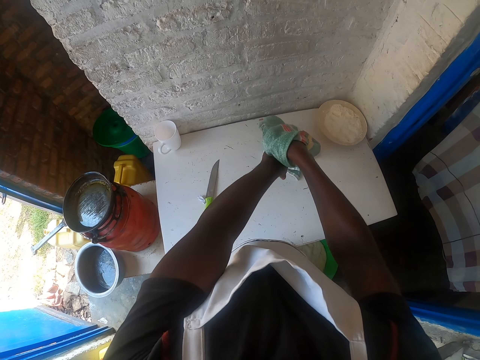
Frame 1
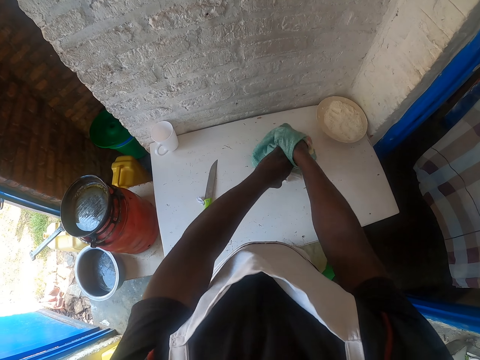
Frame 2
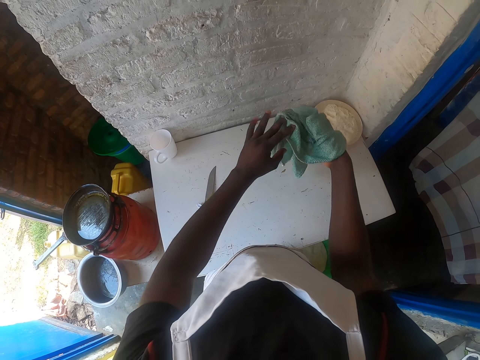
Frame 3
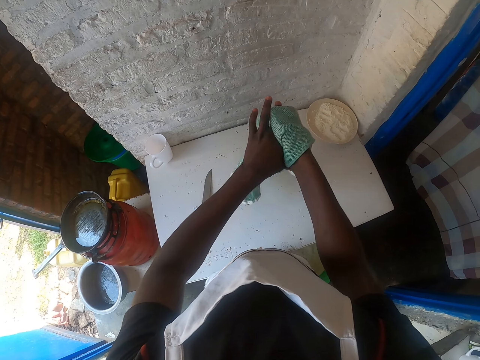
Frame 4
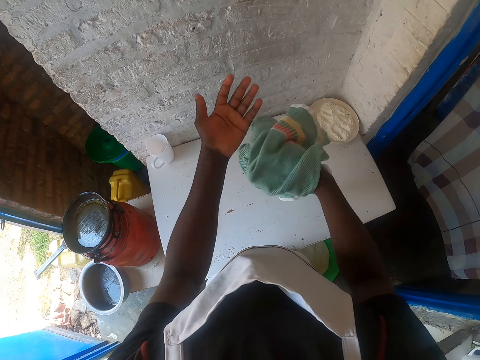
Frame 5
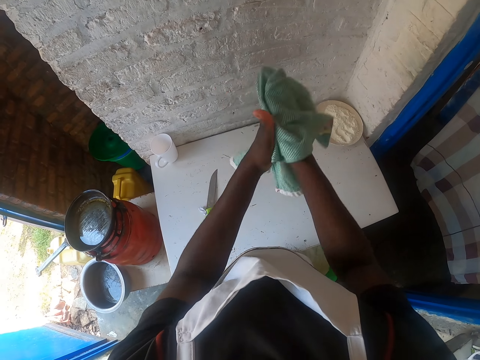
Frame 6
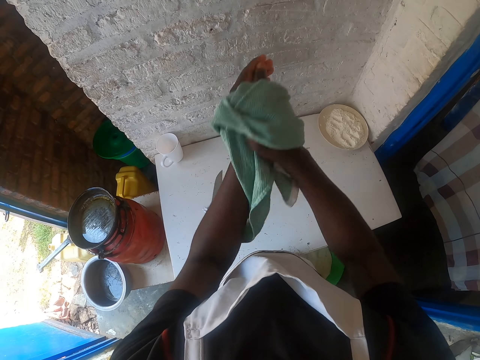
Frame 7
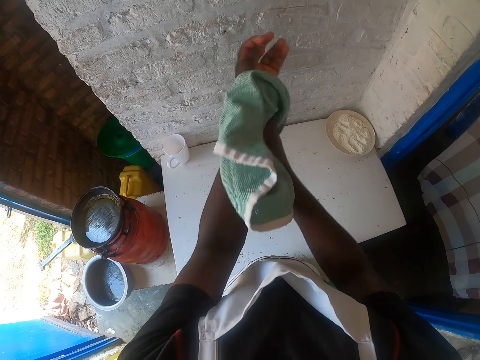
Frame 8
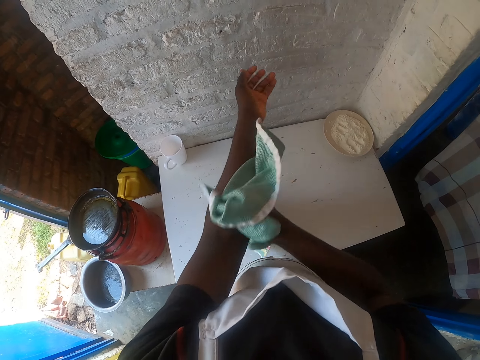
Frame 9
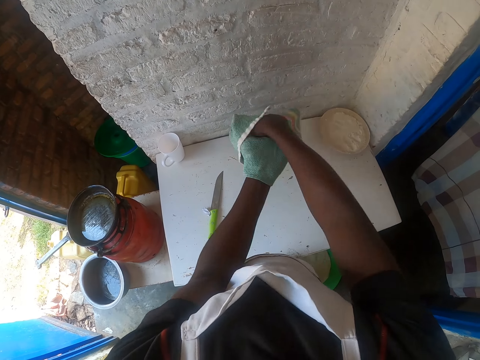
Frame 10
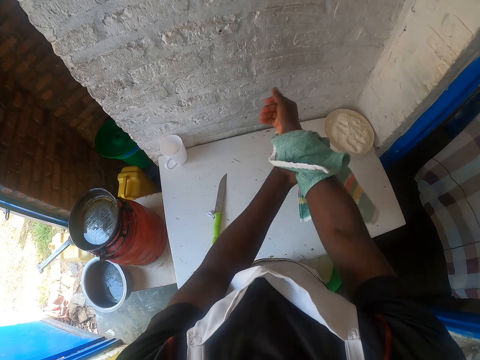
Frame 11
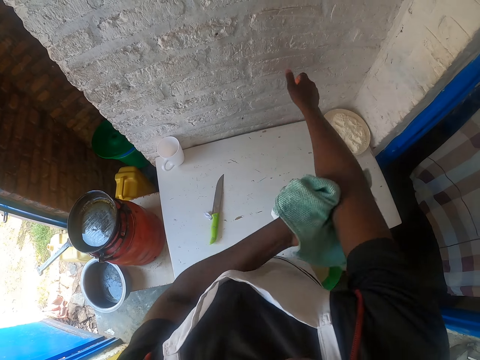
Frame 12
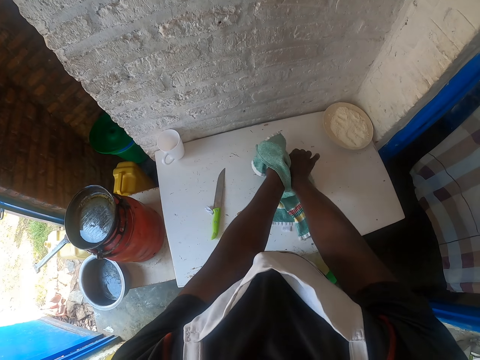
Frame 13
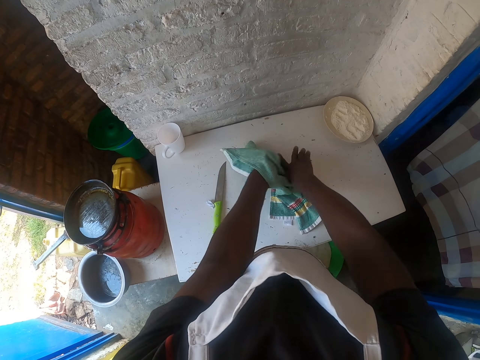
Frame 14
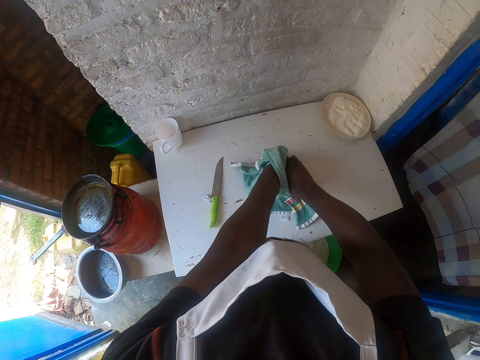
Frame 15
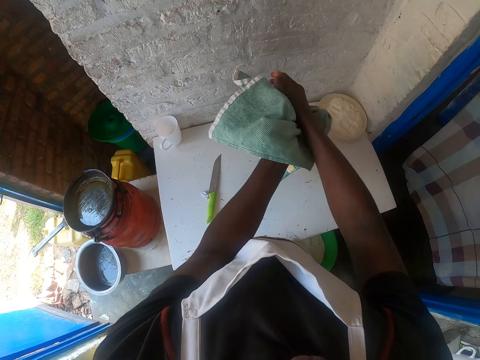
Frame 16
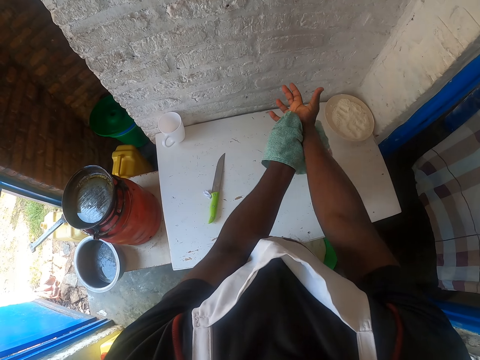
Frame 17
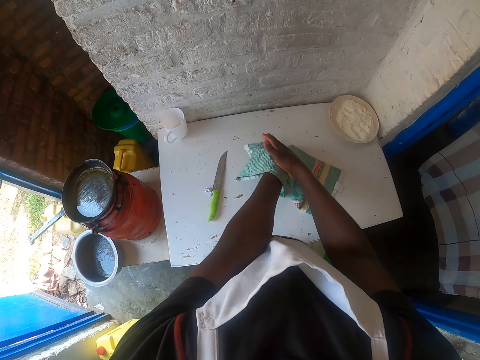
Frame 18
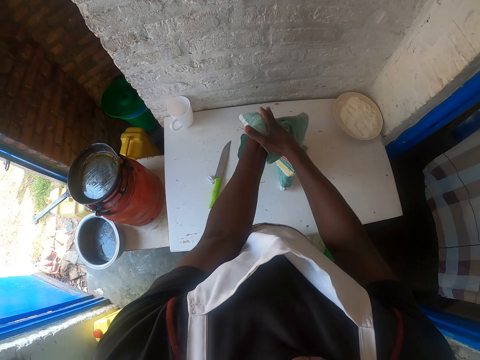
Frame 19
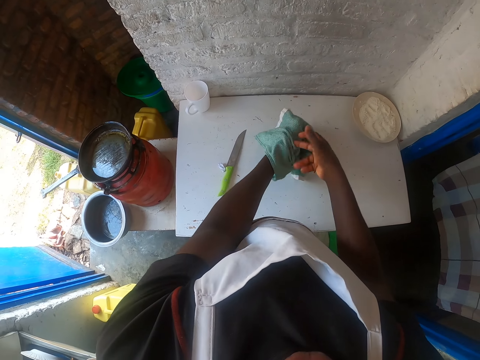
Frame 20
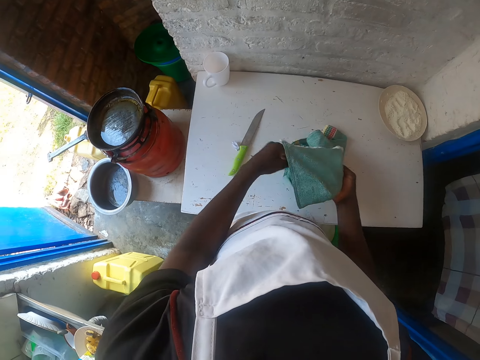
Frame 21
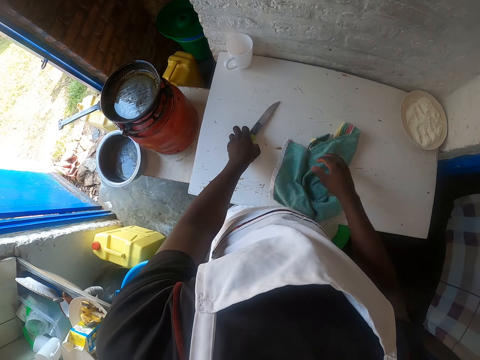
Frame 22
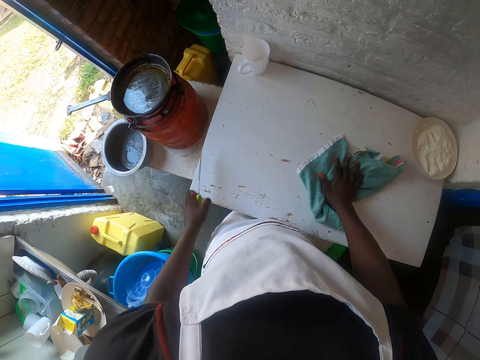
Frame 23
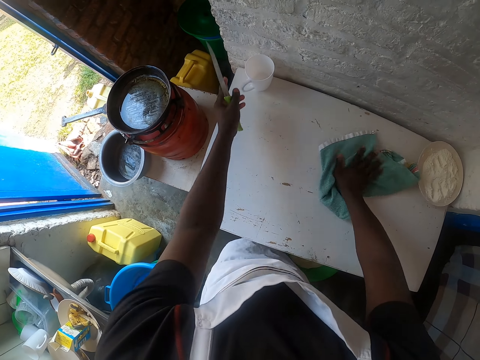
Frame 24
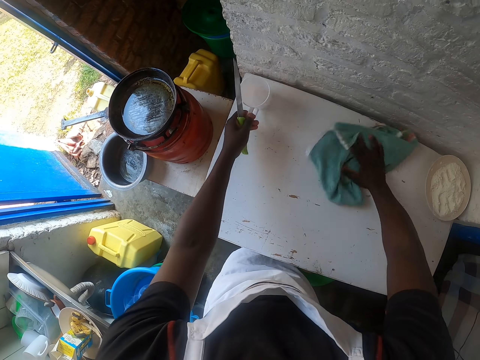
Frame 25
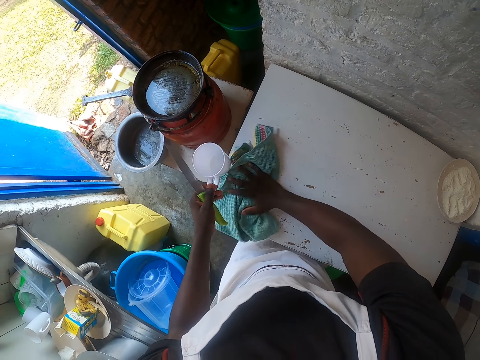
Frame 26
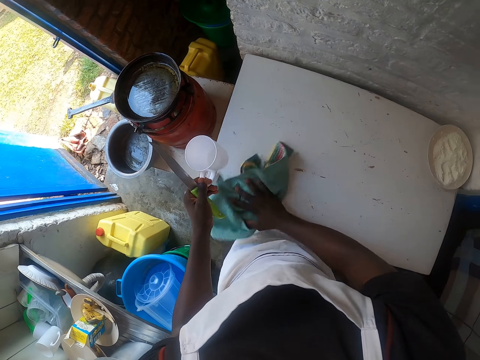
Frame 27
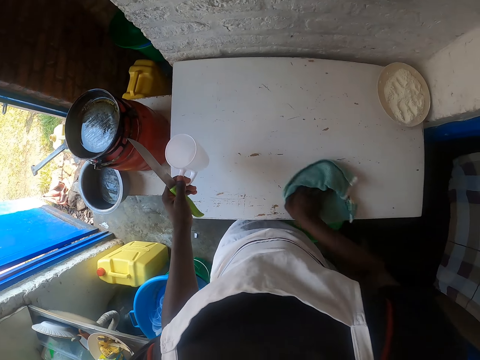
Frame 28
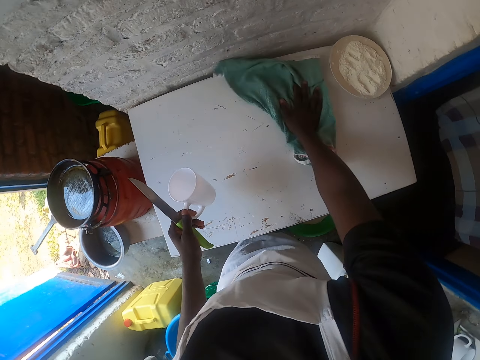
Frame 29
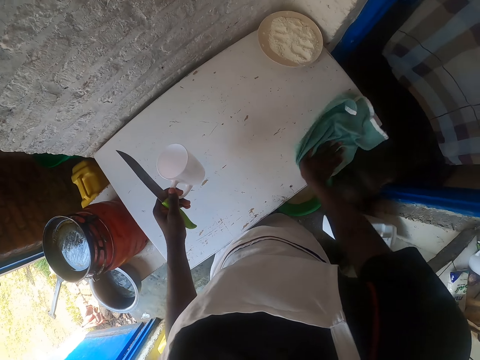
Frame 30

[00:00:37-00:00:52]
The camera wearer holds a knife with the left hand. They pick up the knife from the table. They wipe the table. They pick up a cup from the table. They wipe the table.

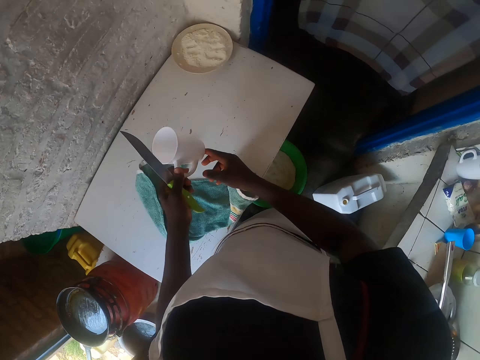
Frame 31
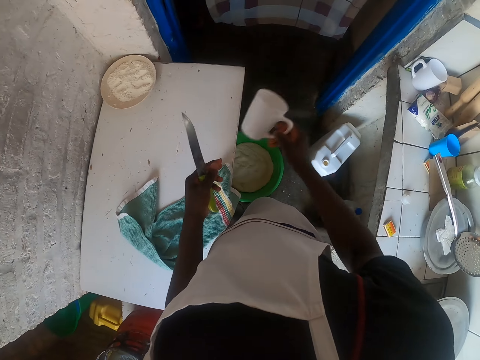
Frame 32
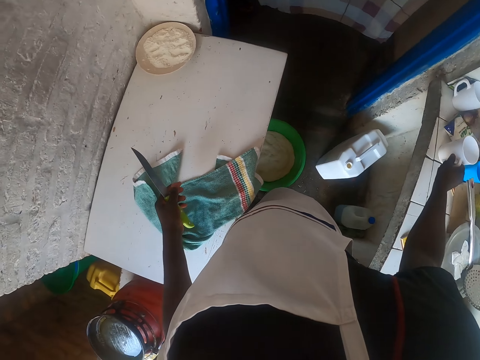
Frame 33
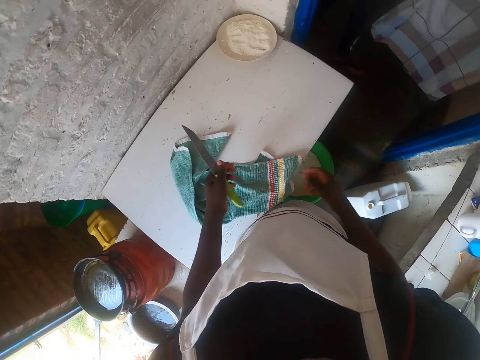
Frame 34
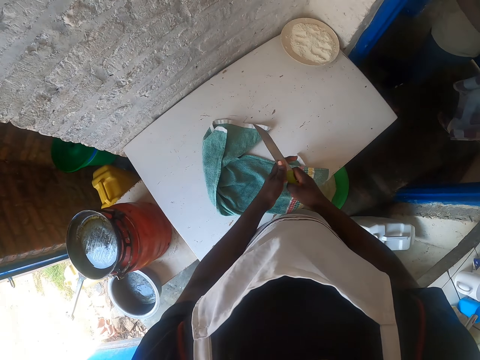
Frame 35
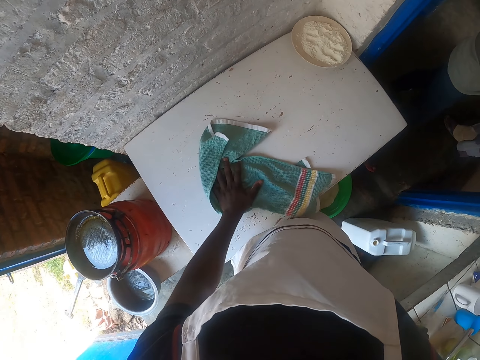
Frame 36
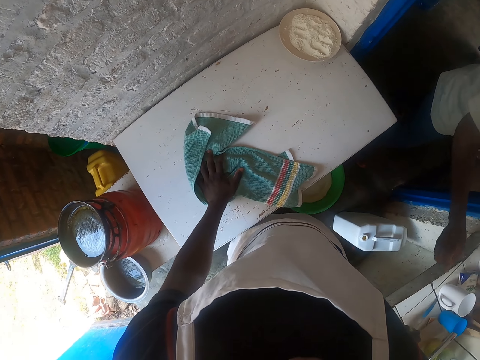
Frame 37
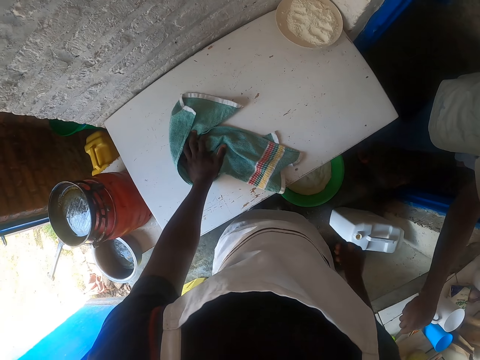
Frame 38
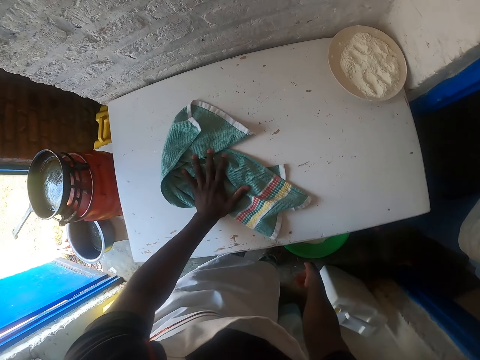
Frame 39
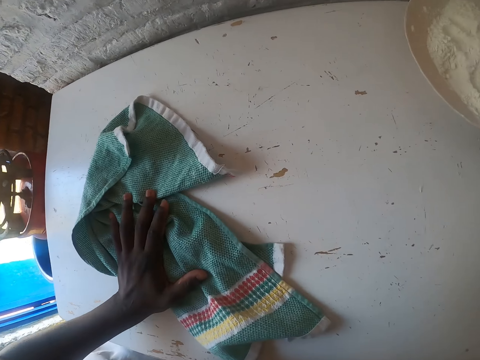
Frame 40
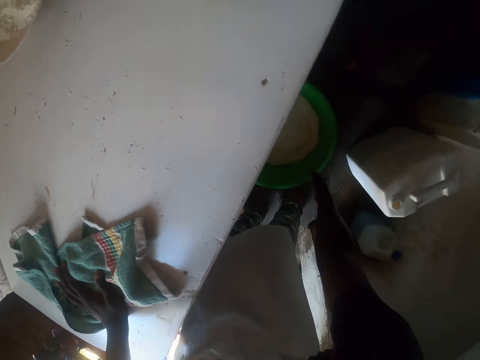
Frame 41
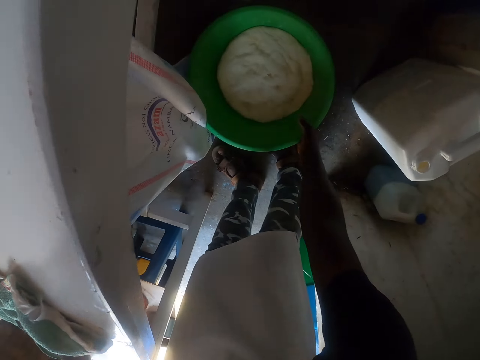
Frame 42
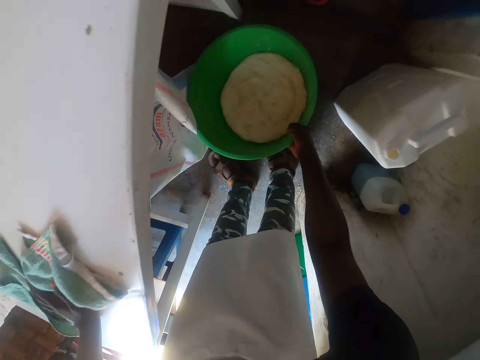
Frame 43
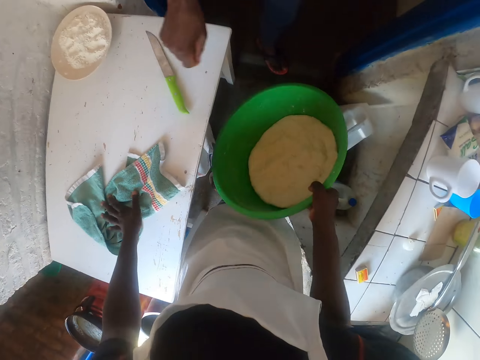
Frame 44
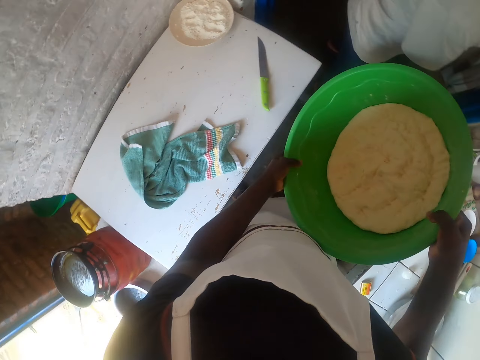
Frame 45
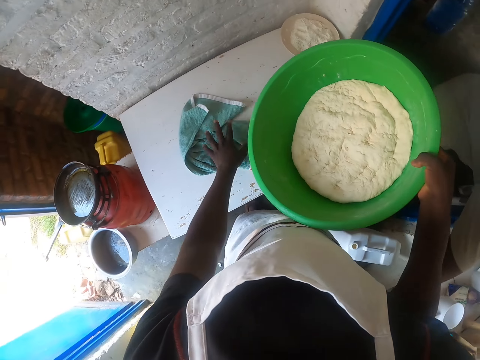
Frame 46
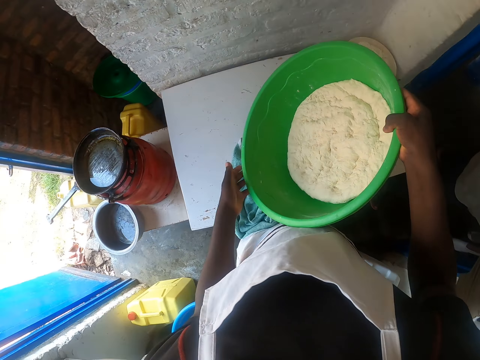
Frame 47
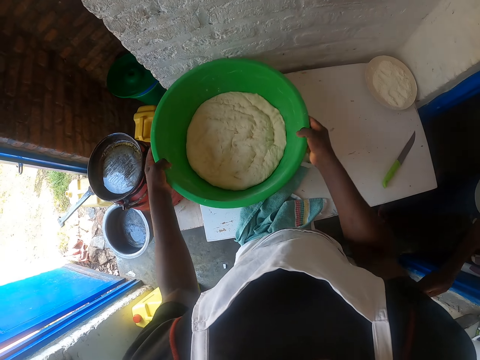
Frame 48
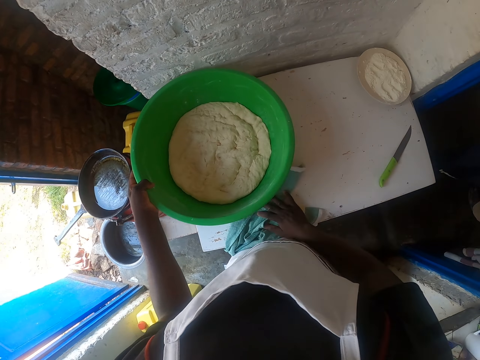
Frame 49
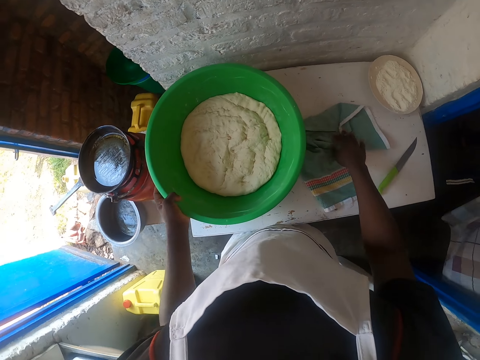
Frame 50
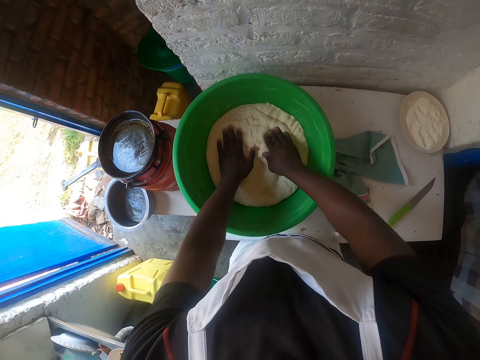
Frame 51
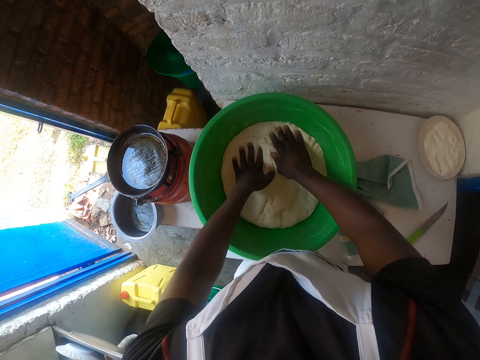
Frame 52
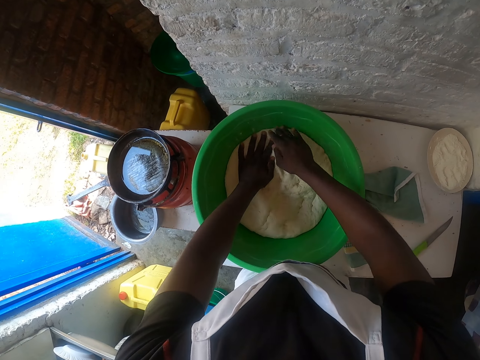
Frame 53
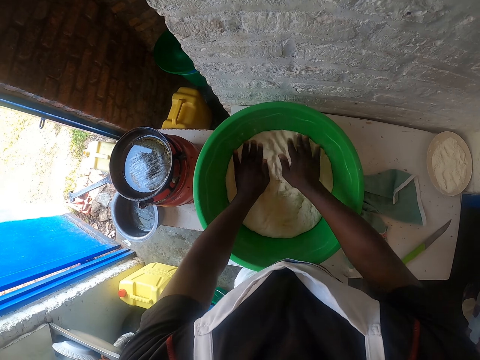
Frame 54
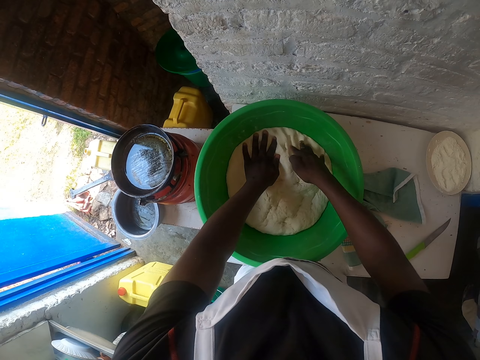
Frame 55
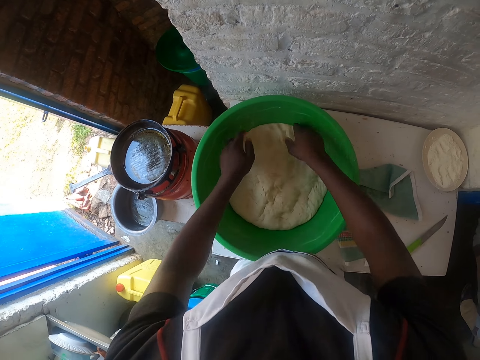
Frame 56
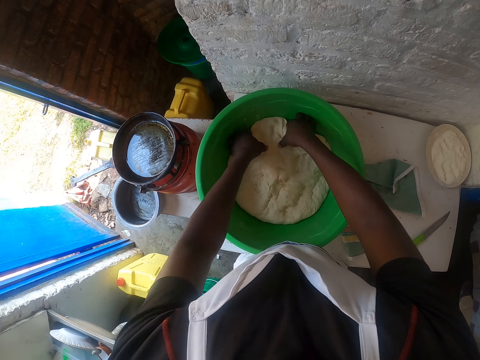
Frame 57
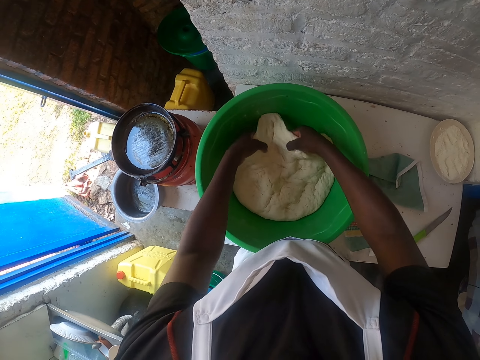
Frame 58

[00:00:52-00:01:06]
The camera wearer withdraws a hand from the towel. They pick the cup from the left hand and put the cup on the sink. They pick the knife from the left hand and put the knife on the sink. They pick up a dough basin on the ground with the right hand. They hold the basin with both hands. They place the dough basin on the table. They wipe the table with a piece of cloth. They make a dough with both hands. They press the dough.
